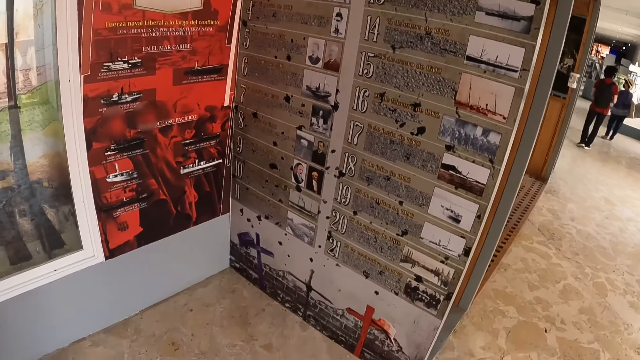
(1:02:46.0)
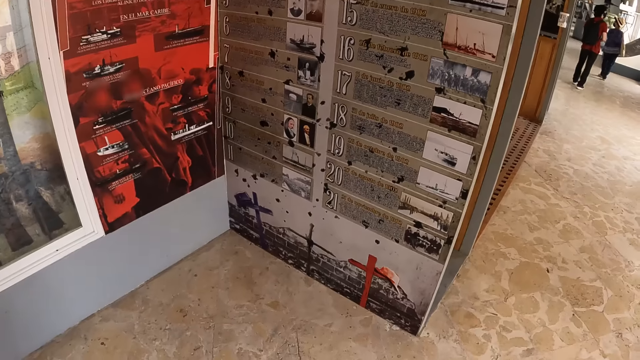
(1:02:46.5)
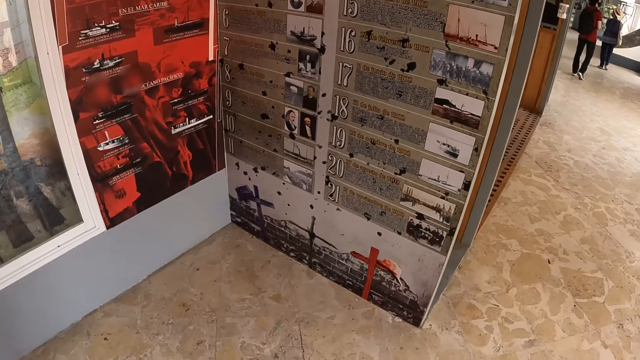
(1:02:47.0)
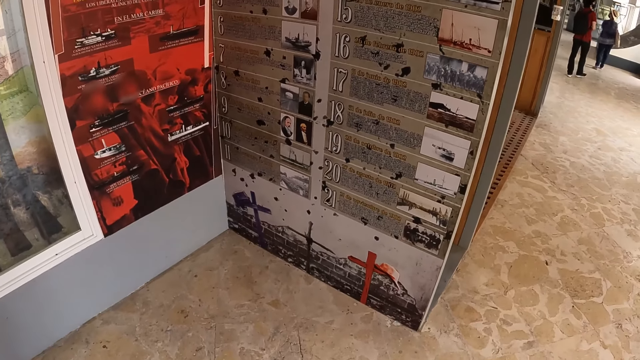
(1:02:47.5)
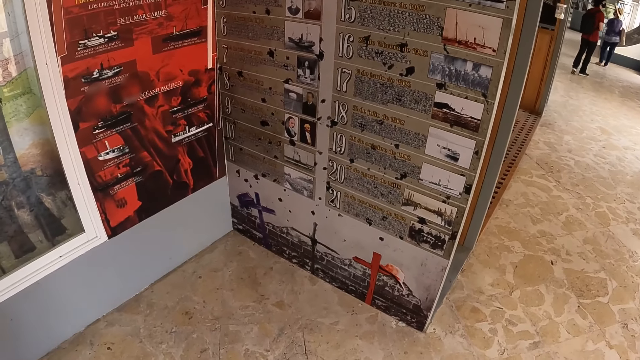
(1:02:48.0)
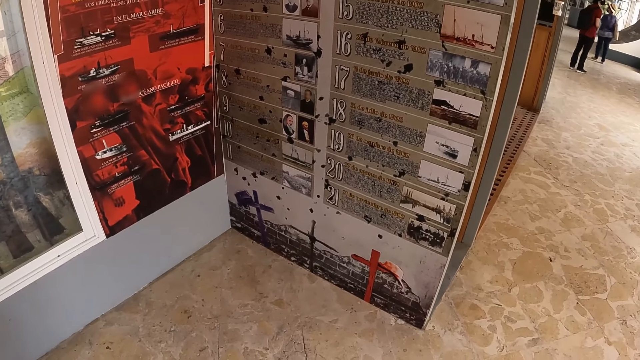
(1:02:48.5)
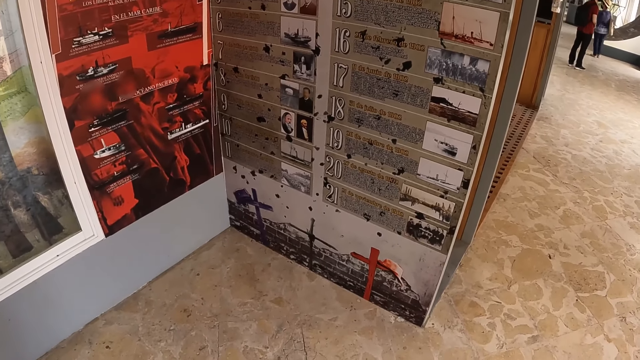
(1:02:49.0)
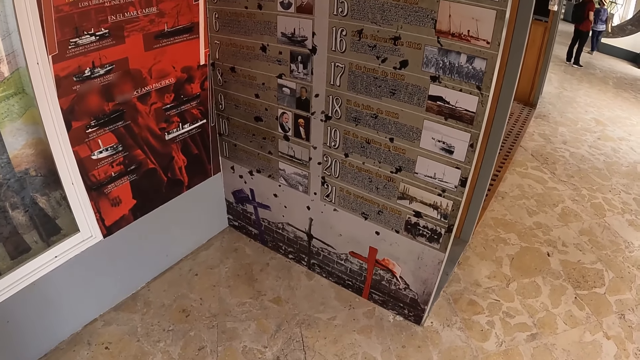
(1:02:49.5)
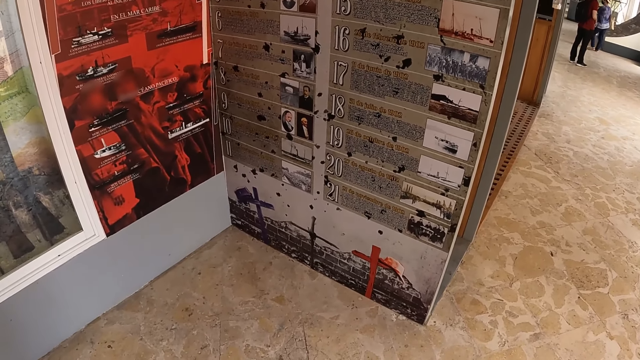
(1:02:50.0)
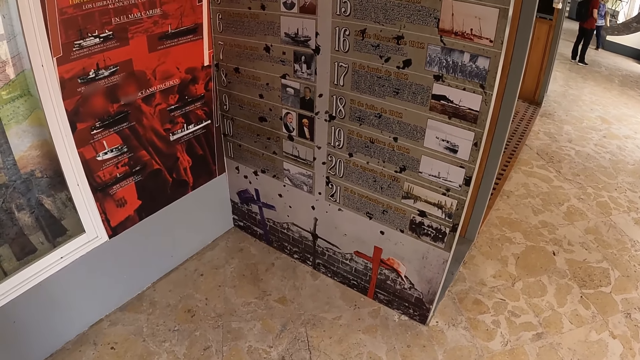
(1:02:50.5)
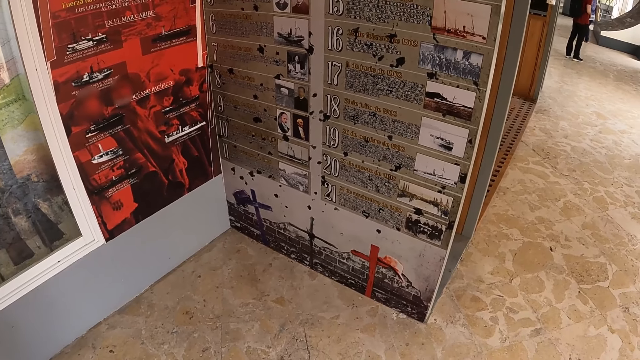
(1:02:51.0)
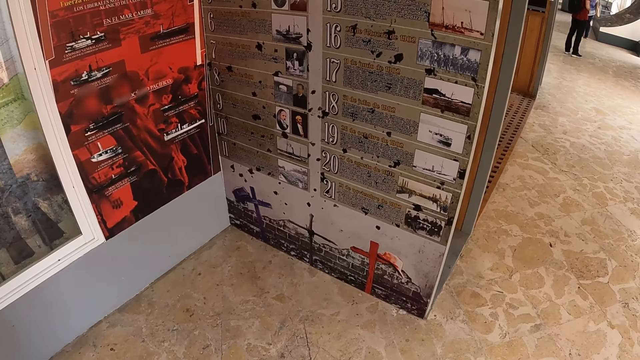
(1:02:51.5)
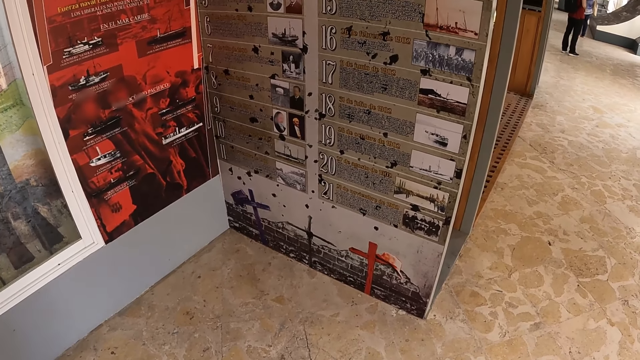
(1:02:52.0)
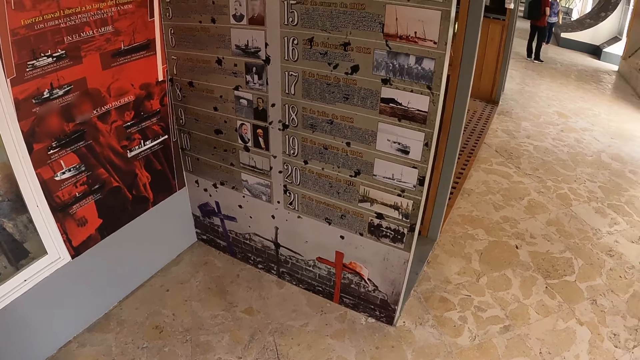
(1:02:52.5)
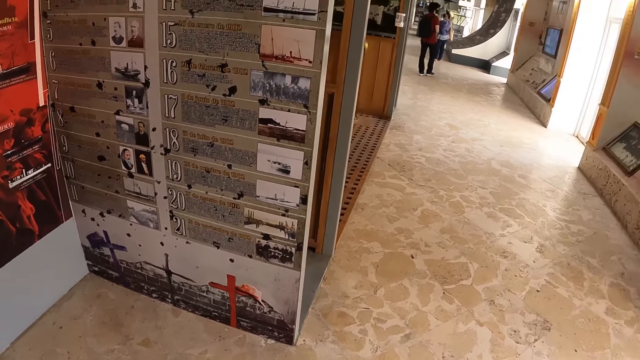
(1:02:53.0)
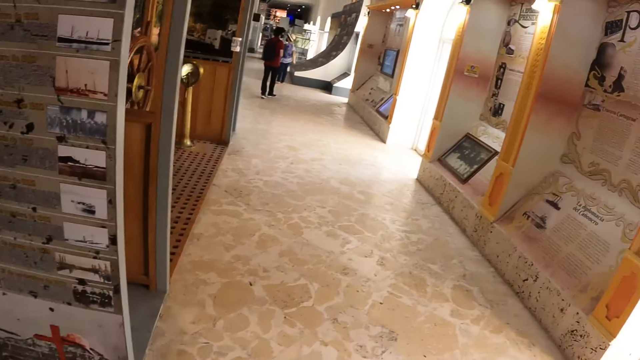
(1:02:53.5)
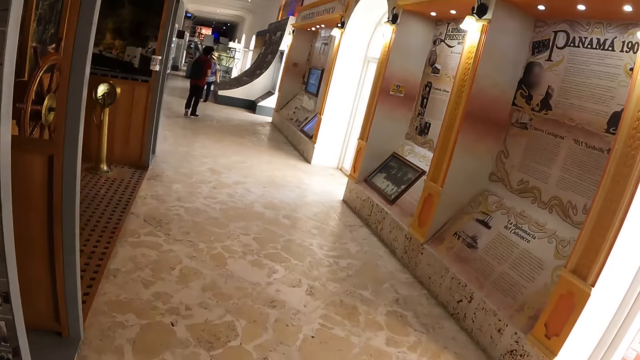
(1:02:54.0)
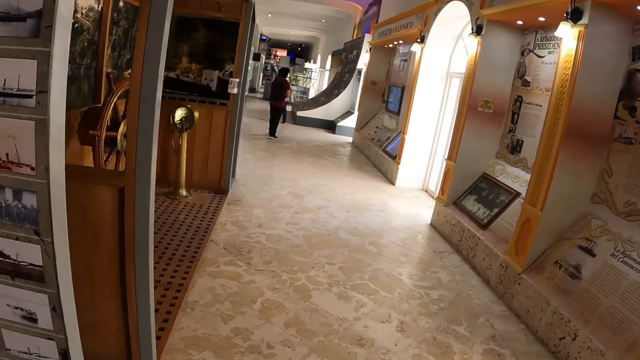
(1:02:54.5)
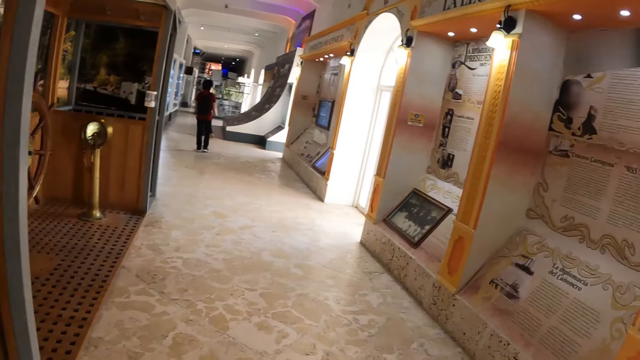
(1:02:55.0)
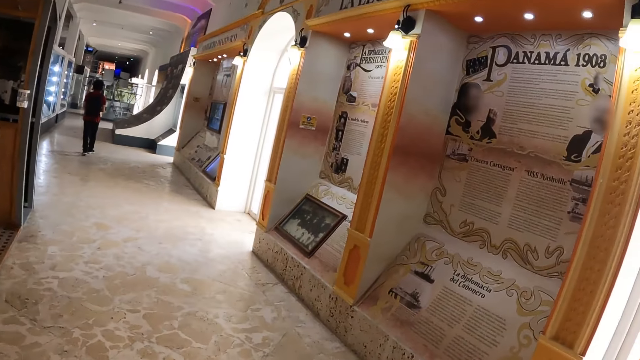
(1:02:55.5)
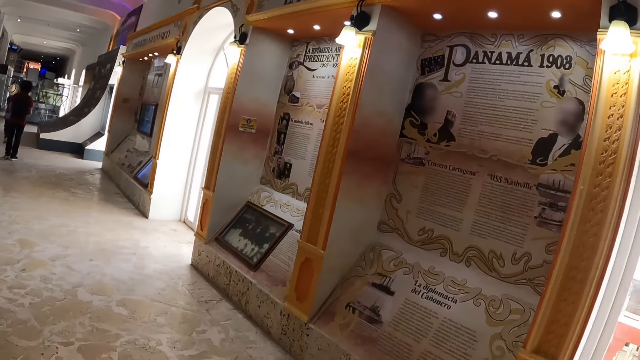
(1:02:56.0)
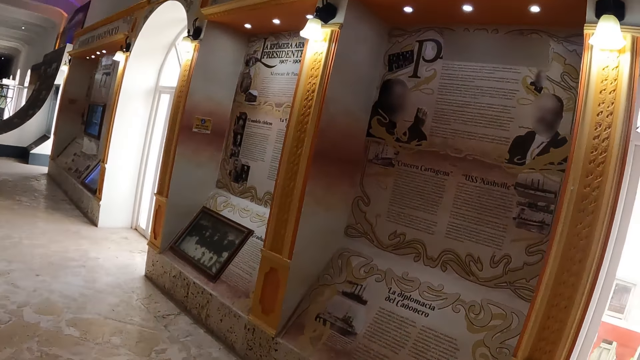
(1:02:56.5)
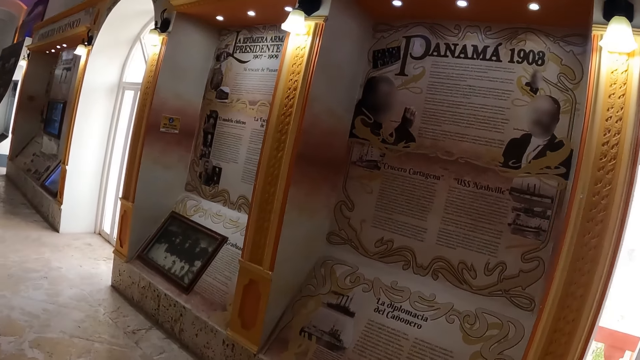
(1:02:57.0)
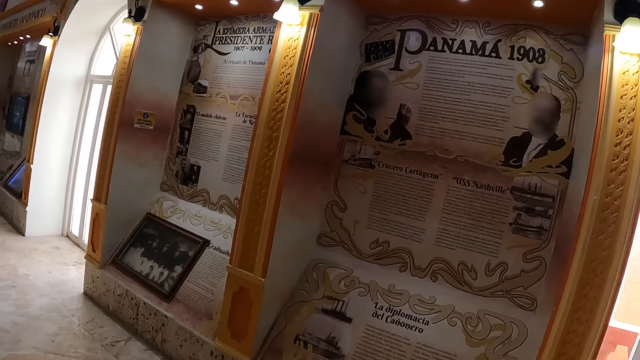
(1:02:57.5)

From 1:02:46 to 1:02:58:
The camera wearer examines an art article on the wall. They look around. They walk in the historical building.

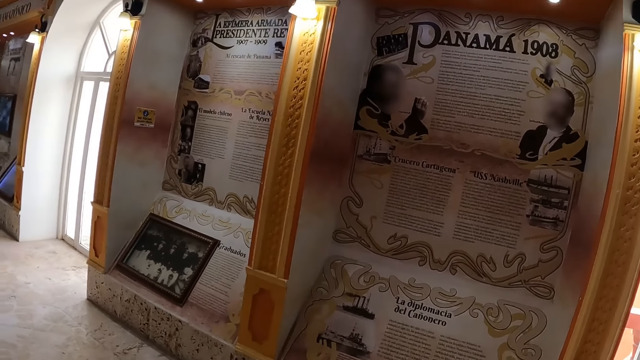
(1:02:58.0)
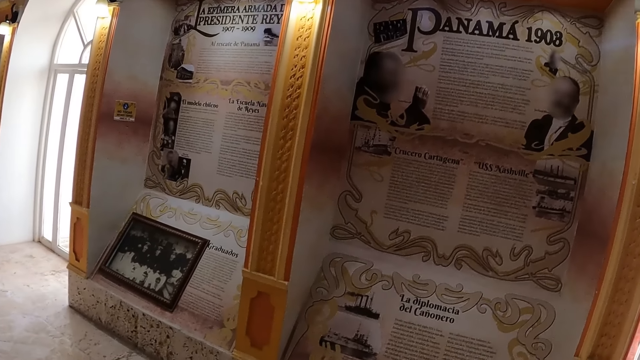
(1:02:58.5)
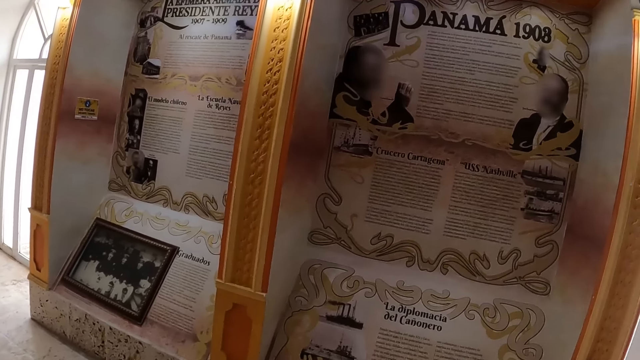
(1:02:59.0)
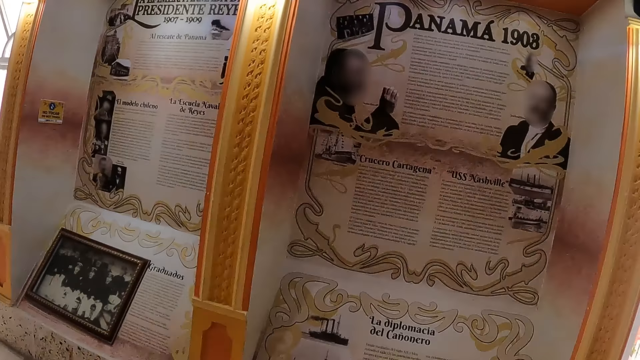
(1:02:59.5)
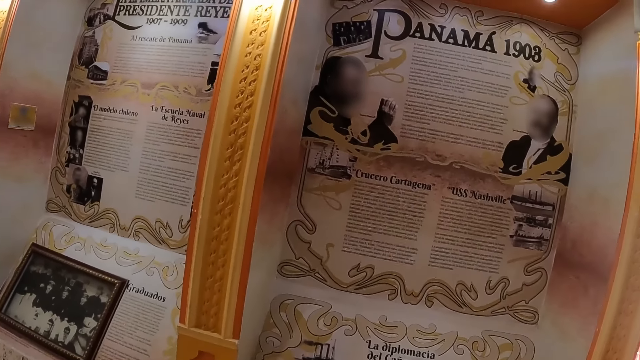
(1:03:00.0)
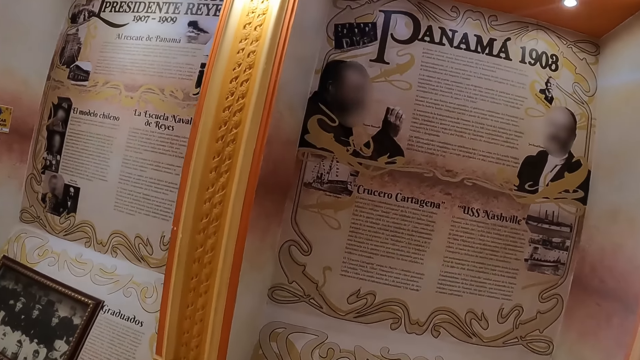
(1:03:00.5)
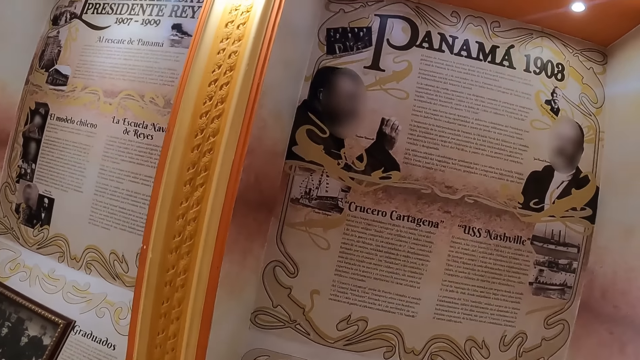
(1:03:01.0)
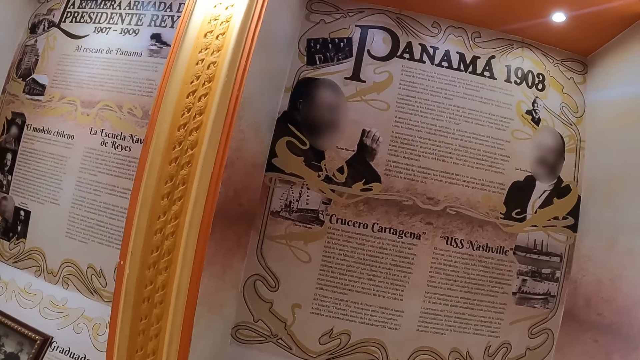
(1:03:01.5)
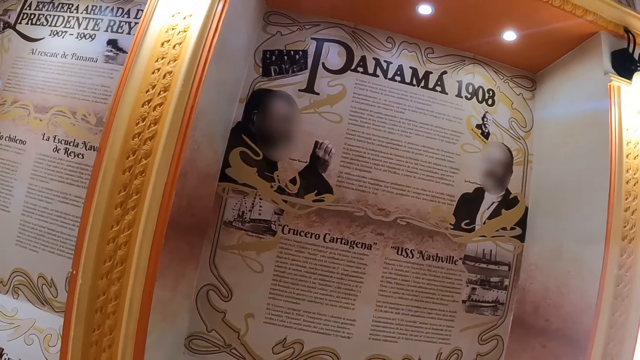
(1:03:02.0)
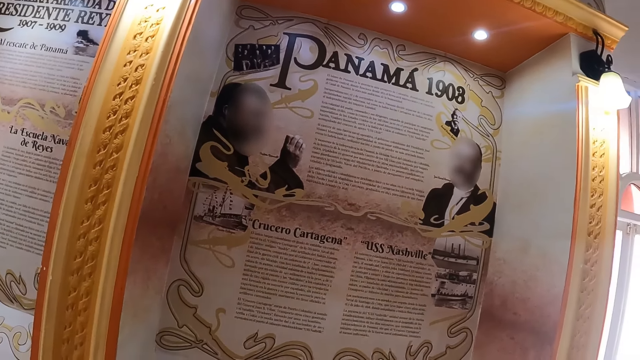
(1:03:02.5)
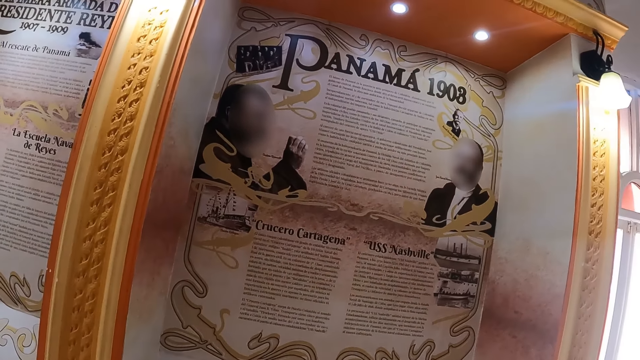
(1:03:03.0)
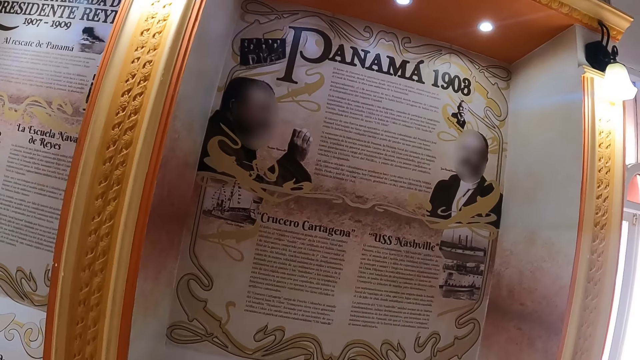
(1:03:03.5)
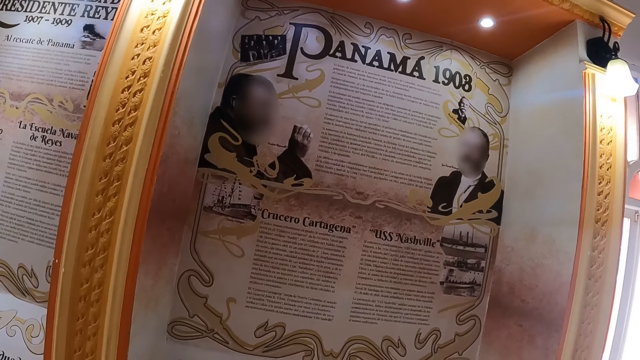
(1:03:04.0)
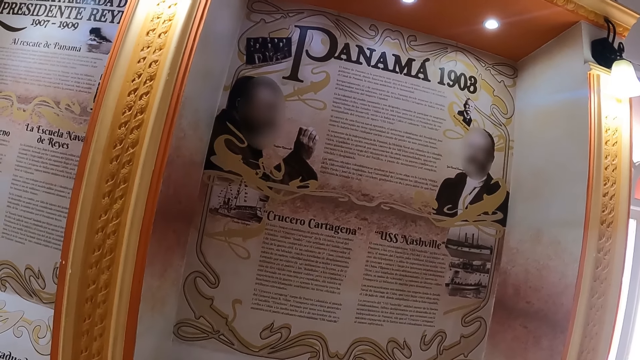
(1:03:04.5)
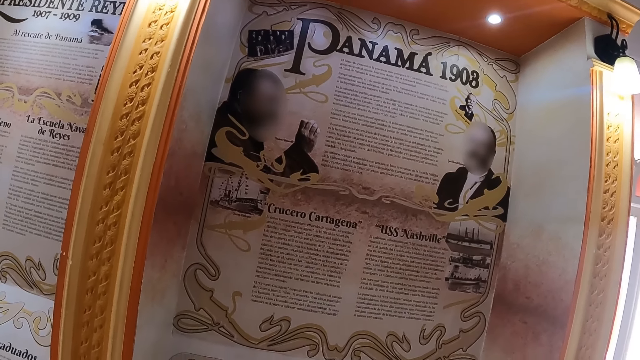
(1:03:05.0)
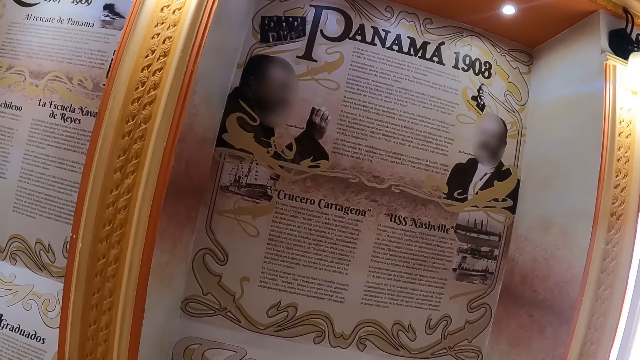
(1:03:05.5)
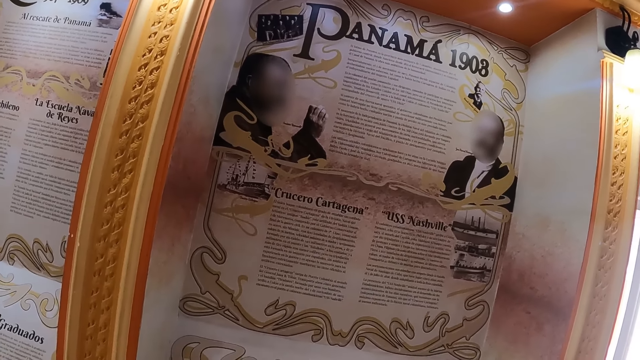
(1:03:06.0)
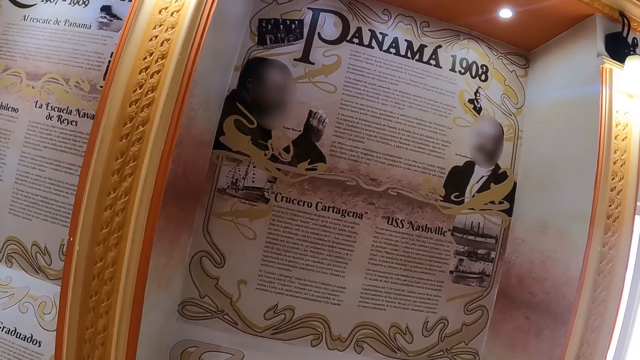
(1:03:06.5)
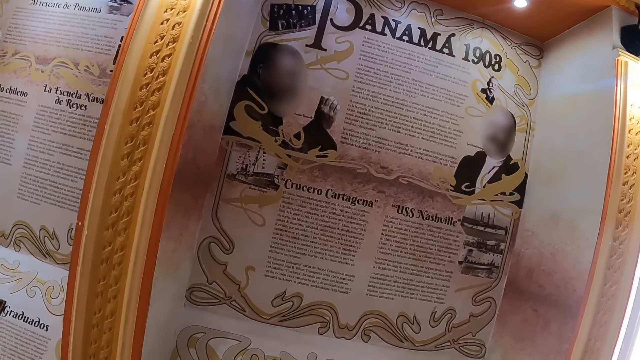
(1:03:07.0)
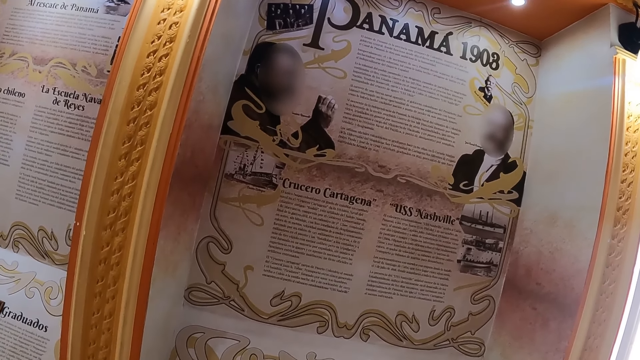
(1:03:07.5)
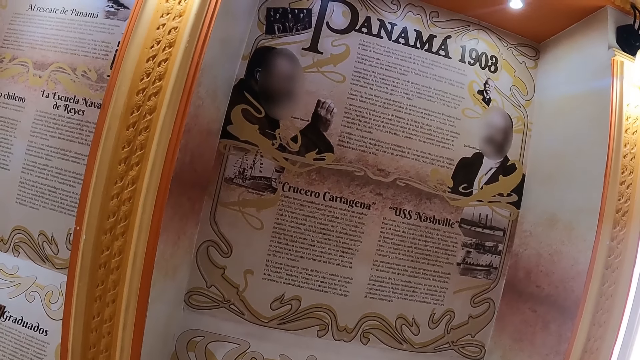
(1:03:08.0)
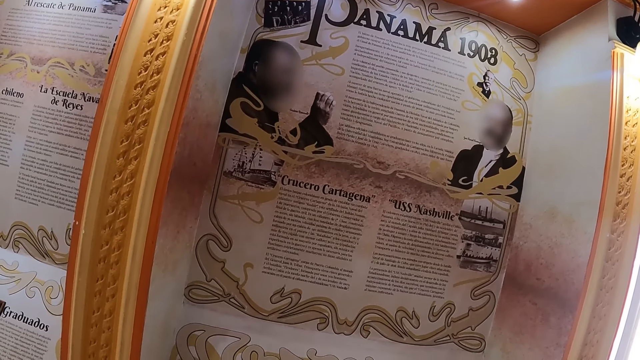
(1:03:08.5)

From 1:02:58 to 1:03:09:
The camera wearer peruses a historical article. They look around. They peruse the historical article.
